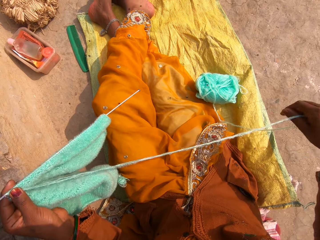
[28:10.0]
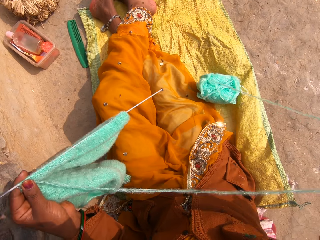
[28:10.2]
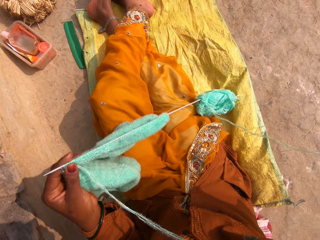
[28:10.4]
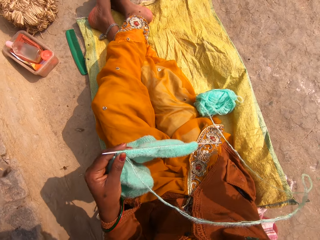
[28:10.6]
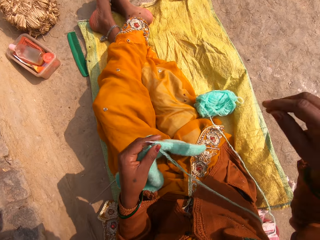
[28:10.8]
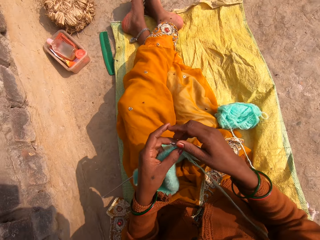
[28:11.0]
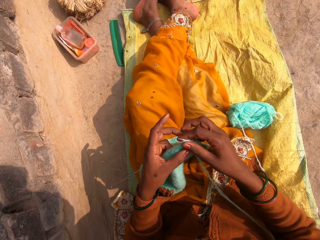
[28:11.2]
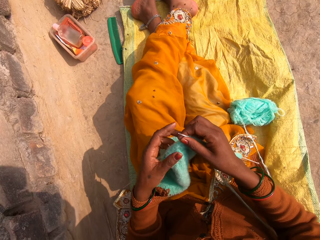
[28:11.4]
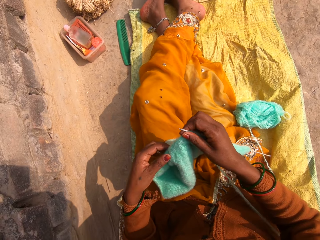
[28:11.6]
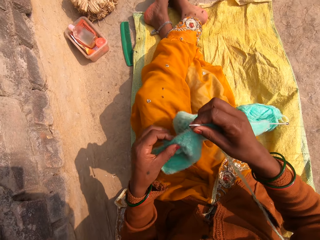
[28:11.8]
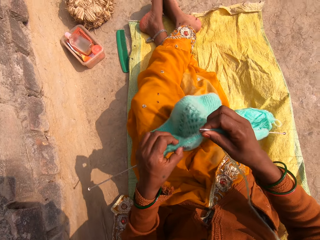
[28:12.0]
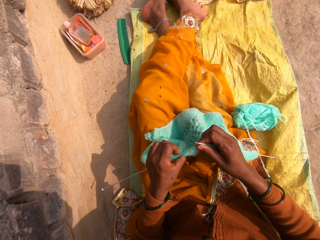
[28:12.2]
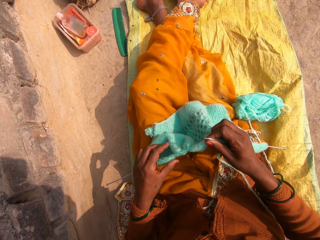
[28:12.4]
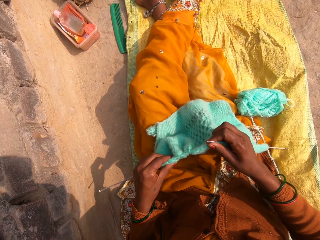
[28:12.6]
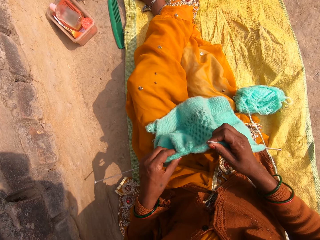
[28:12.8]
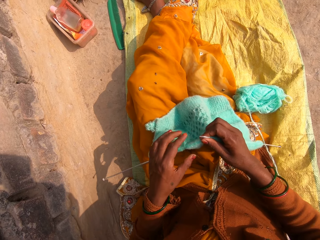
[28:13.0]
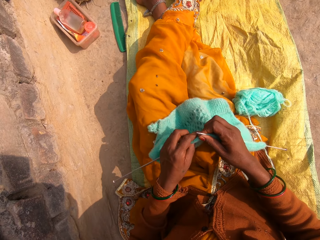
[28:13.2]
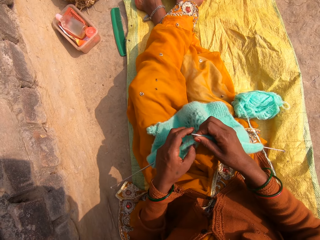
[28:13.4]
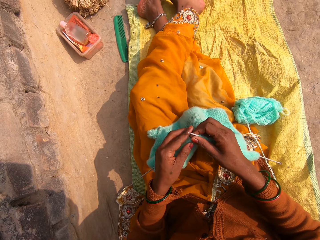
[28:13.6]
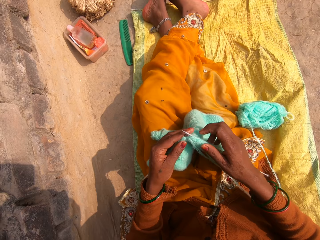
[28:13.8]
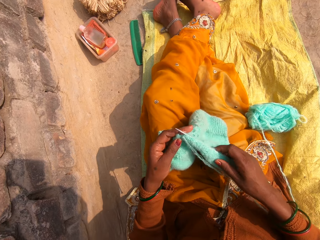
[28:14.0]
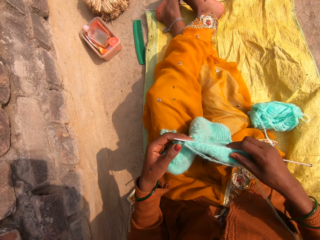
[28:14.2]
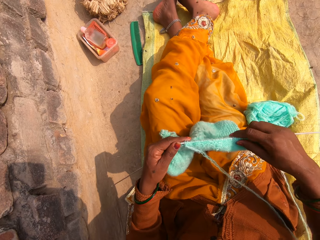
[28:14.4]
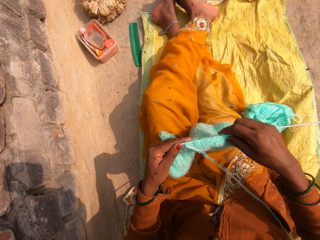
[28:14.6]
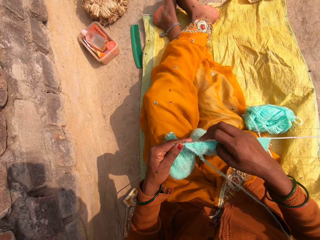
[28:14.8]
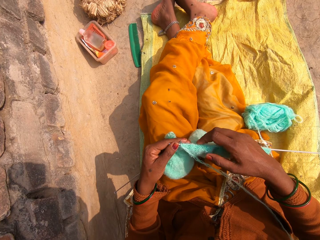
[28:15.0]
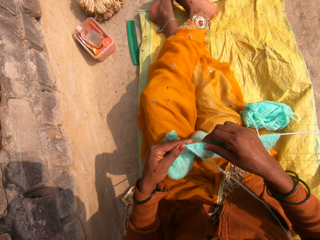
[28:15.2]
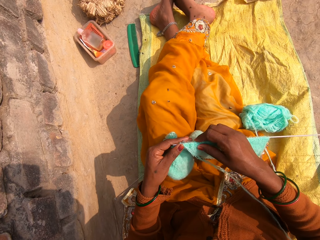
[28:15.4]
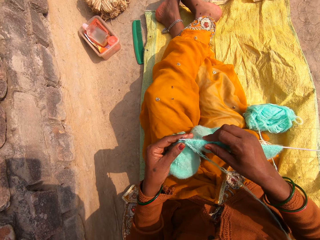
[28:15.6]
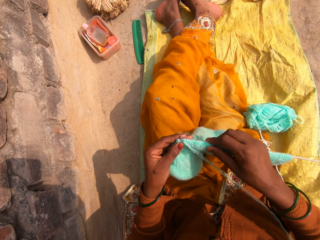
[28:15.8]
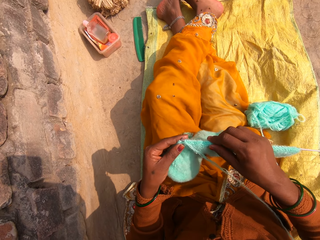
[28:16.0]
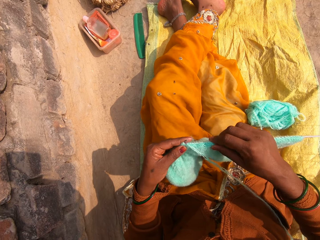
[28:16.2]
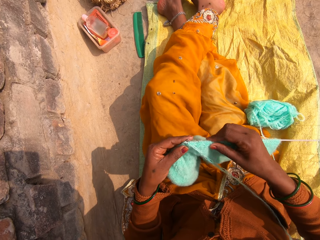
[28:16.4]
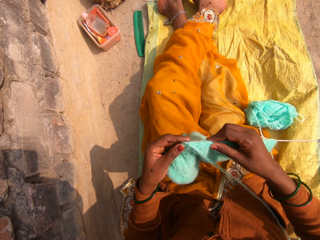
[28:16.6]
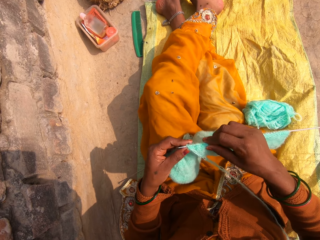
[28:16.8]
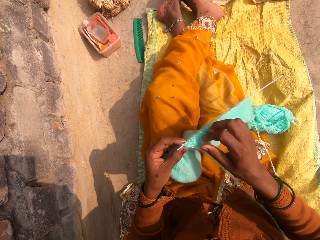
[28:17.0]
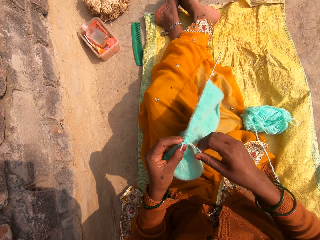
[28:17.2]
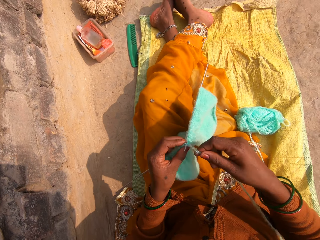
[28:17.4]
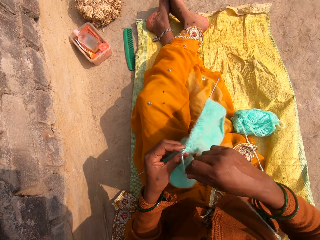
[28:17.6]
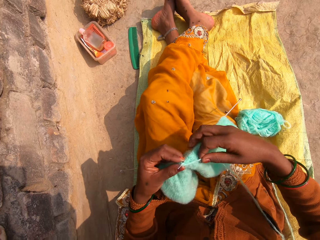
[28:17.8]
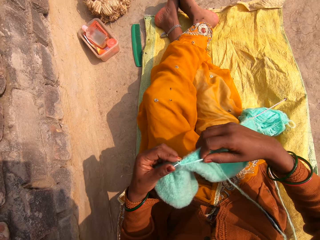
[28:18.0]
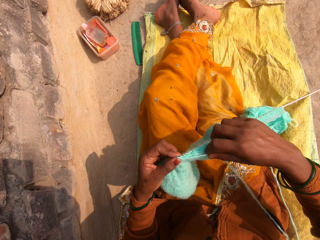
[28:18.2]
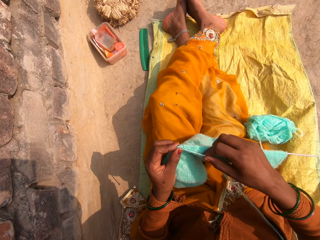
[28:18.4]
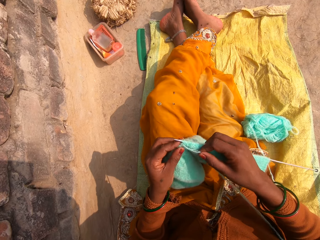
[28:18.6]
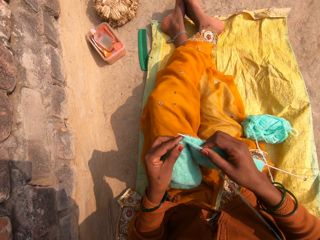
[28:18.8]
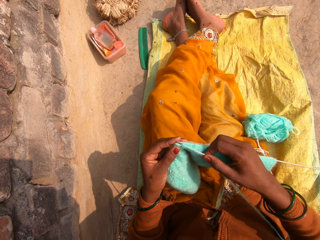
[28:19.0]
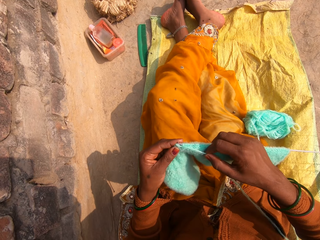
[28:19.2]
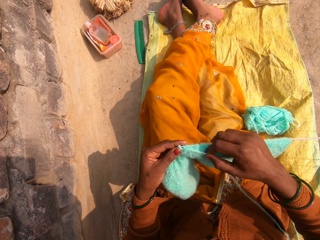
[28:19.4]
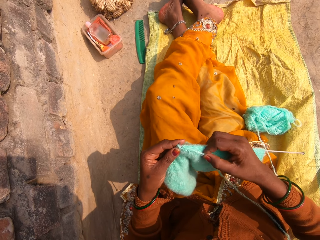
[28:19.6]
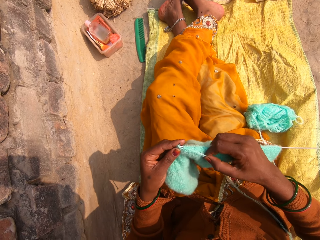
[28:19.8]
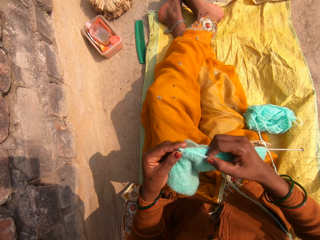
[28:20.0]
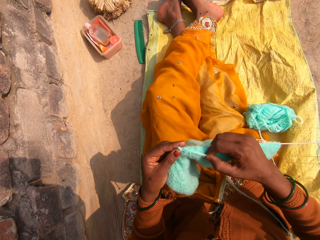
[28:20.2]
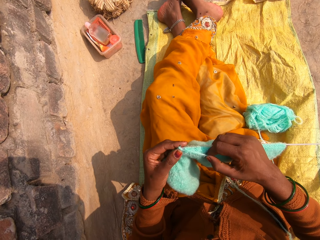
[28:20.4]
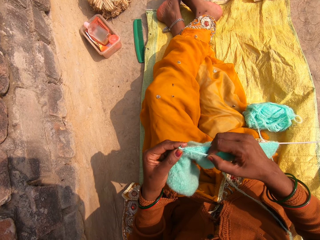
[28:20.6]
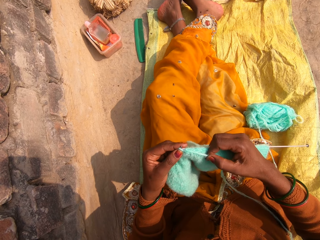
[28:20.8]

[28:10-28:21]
The camera wearer pulls the ribbing stitch up. They drop the wool. They adjust the hand position. They adjust the fabric on the crochet. They knit the ribbing stitch with a crochet hook. They round the wool on the crochet. They knit the fabric.

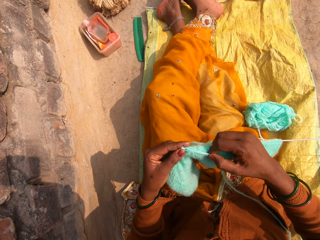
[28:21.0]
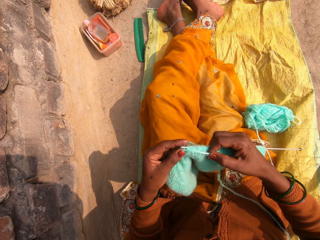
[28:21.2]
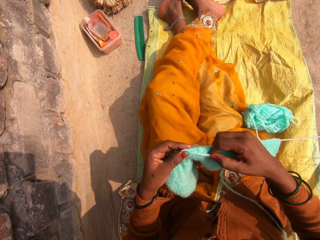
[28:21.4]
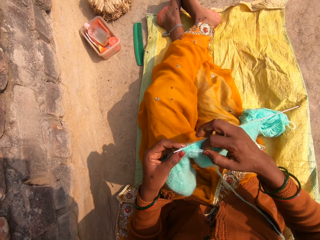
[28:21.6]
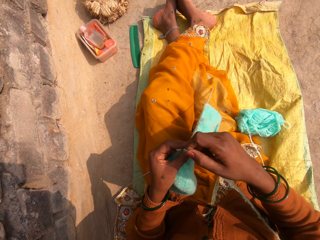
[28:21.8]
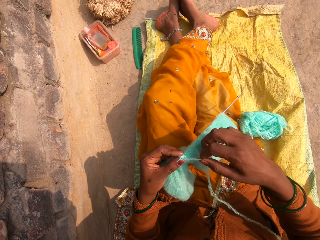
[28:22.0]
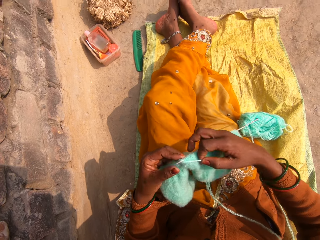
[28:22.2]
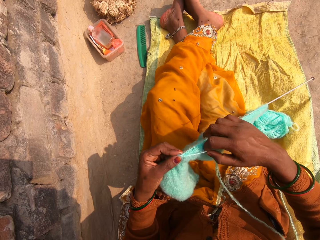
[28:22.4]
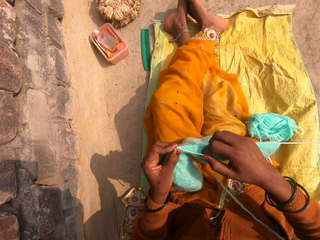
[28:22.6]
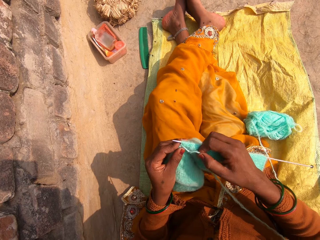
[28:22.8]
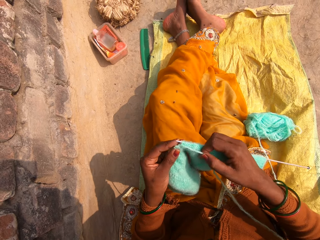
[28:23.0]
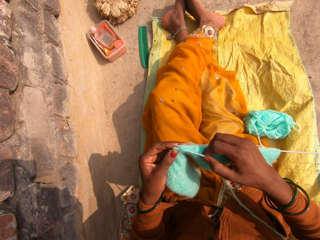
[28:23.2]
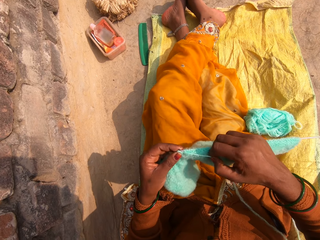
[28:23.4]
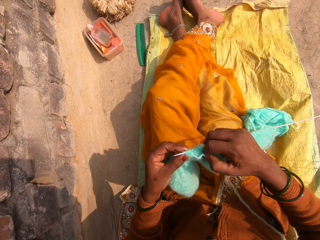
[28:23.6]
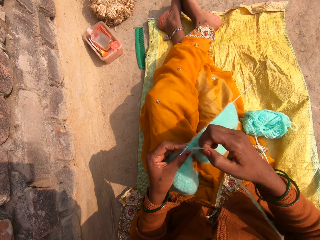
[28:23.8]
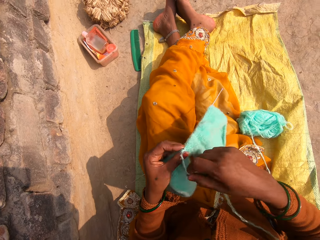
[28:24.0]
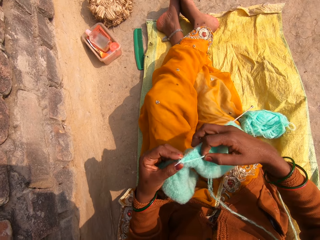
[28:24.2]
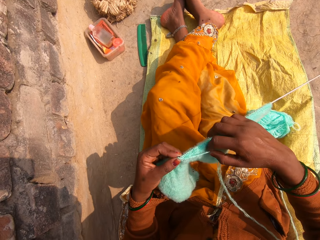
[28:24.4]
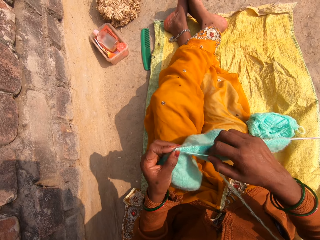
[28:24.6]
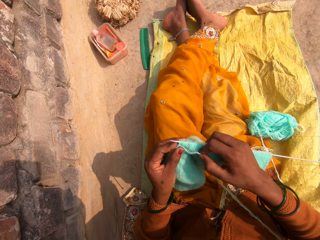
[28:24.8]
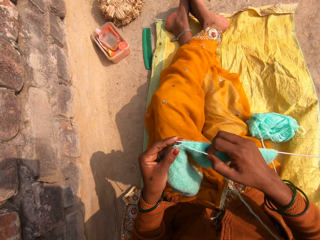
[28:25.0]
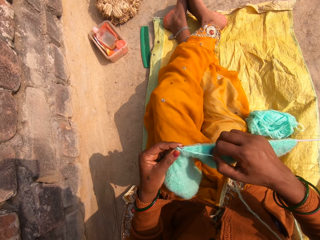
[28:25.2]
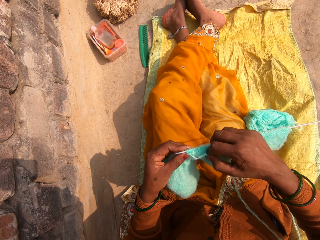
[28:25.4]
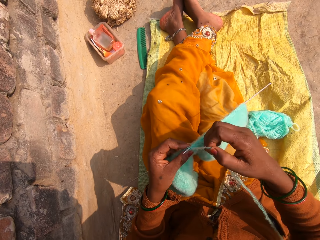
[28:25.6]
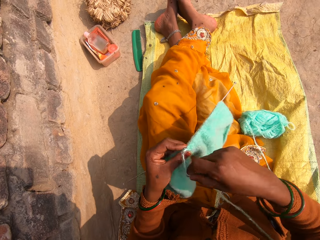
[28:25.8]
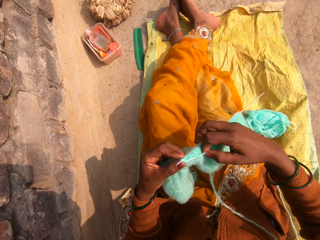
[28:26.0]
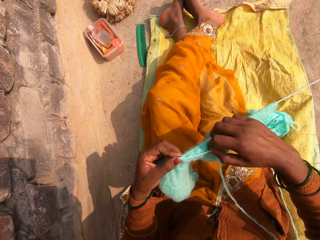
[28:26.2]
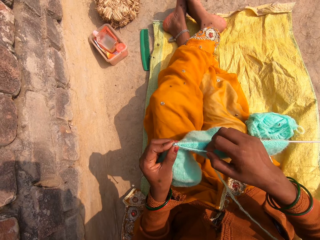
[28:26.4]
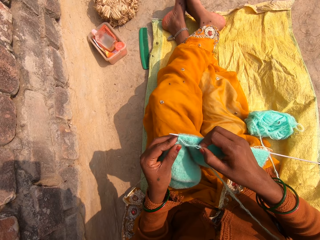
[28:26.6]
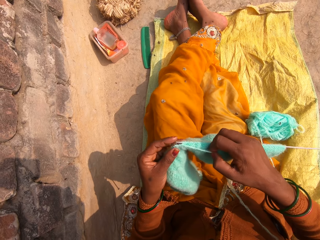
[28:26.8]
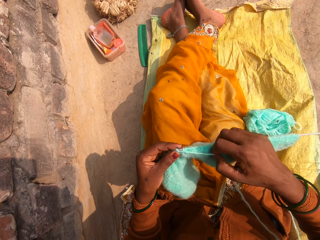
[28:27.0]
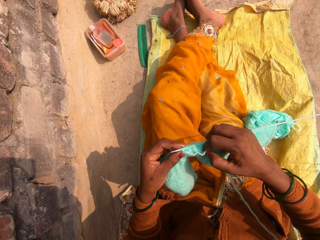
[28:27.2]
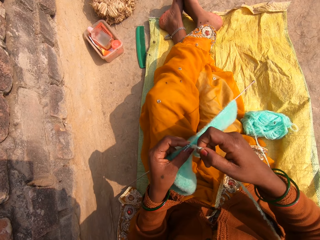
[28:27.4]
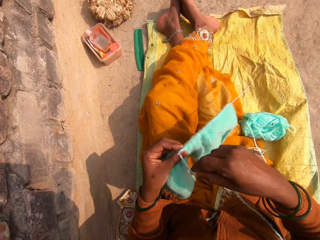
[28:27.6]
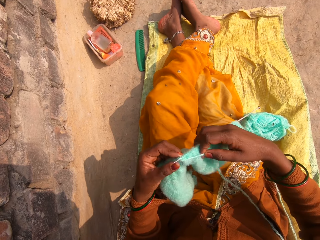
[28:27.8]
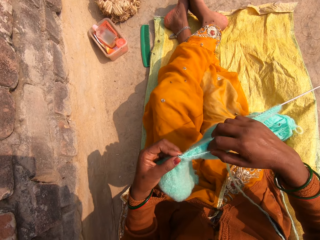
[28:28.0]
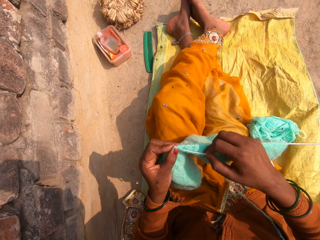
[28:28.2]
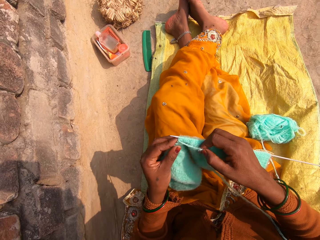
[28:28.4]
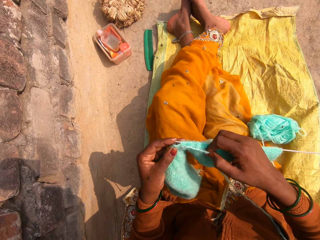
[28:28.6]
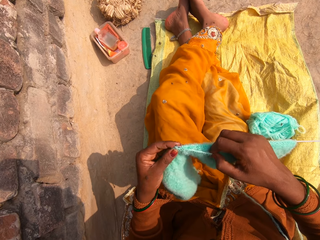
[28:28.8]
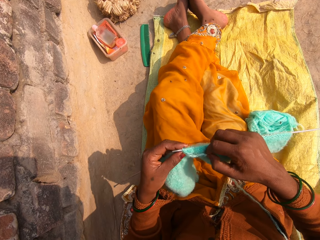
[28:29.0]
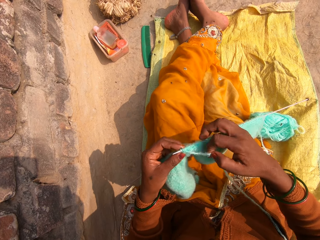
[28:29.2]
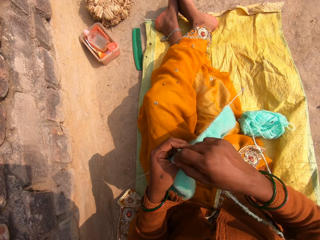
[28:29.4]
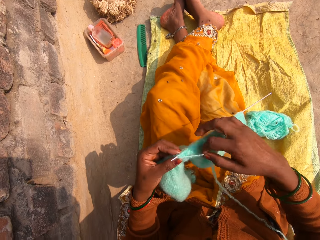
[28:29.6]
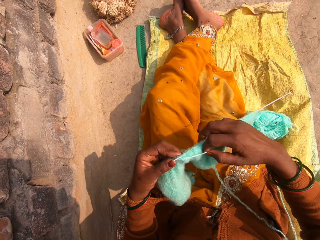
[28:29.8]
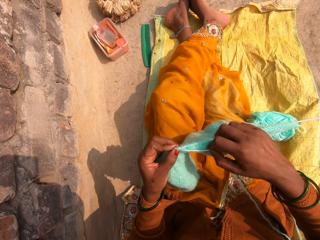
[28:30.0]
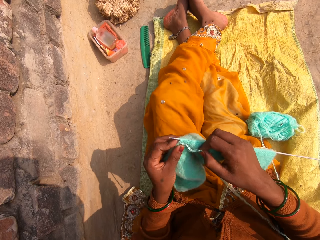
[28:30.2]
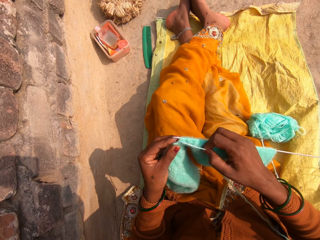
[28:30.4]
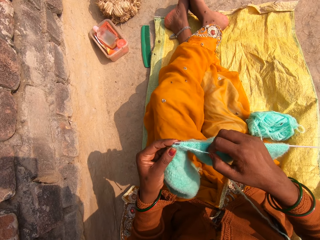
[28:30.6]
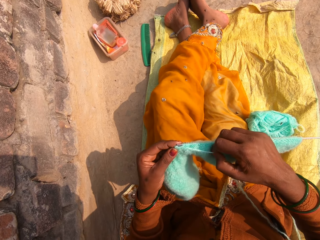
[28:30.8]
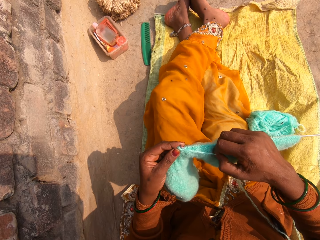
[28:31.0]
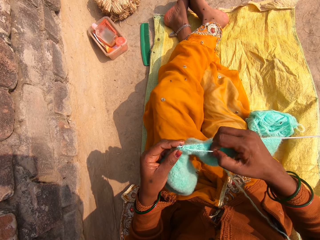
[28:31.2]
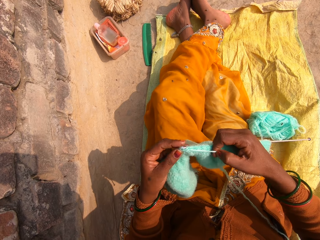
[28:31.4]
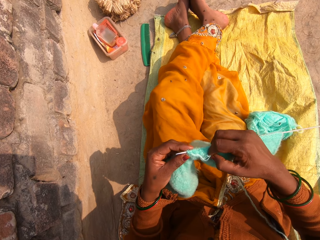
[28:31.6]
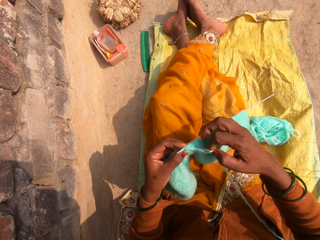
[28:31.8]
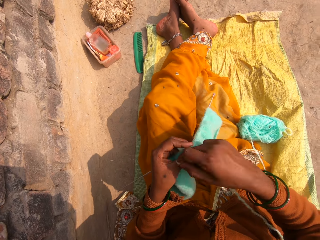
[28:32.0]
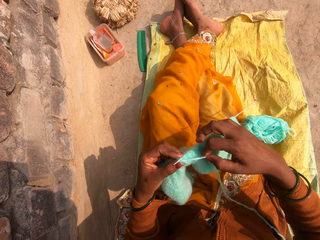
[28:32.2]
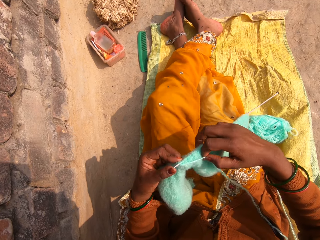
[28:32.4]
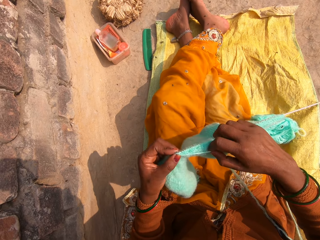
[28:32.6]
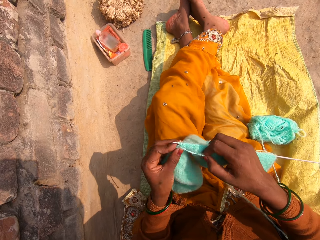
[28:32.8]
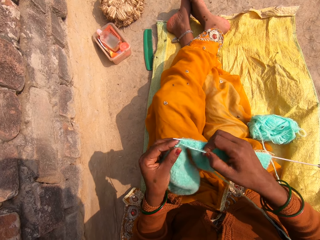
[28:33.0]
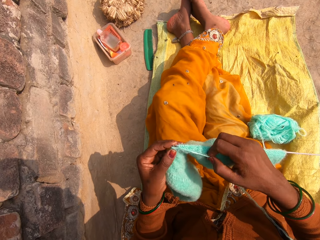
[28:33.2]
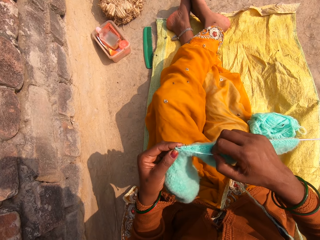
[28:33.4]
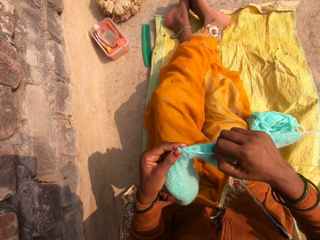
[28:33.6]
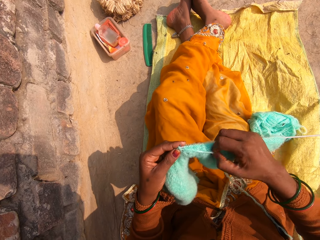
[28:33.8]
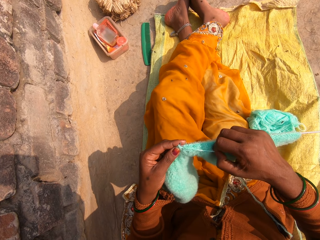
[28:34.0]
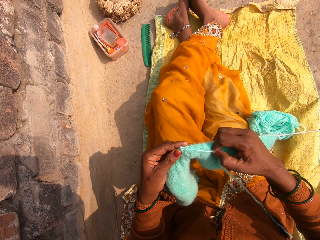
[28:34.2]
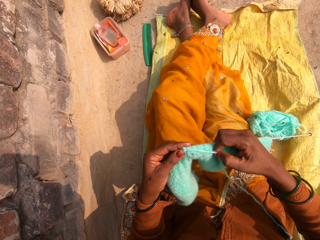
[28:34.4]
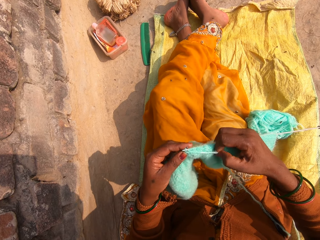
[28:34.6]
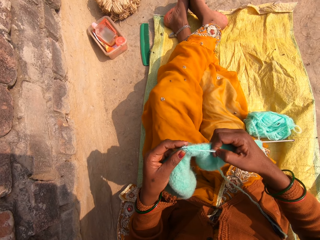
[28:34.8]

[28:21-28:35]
The camera wearer rounds the wool on the crochet. They knit the fabric. They round the wool on the crochet. They knit the fabric. They round the wool on the crochet. They knit the fabric. They round the wool on the crochet. They knit the fabric. They round the wool on the crochet. They knit the fabric. They round the wool on the crochet. They knit the fabric.
